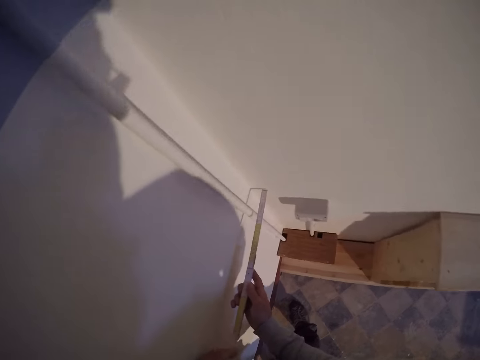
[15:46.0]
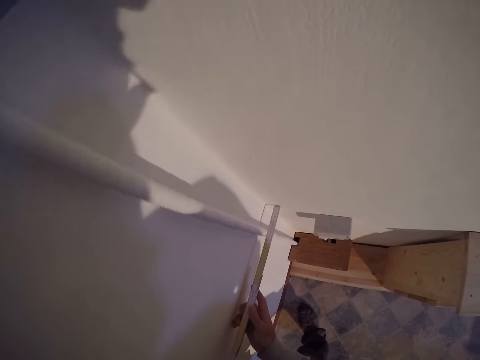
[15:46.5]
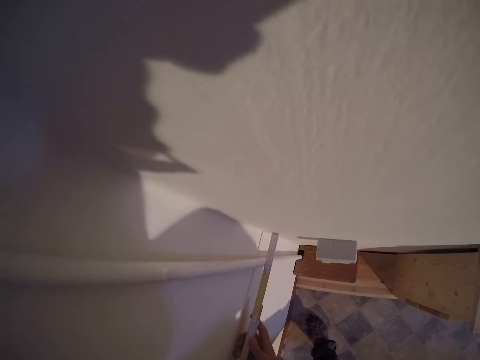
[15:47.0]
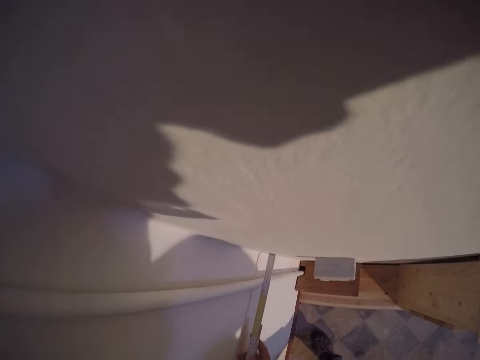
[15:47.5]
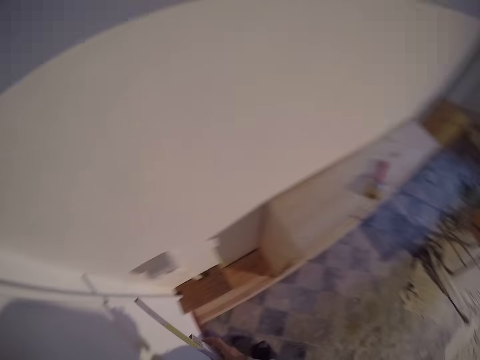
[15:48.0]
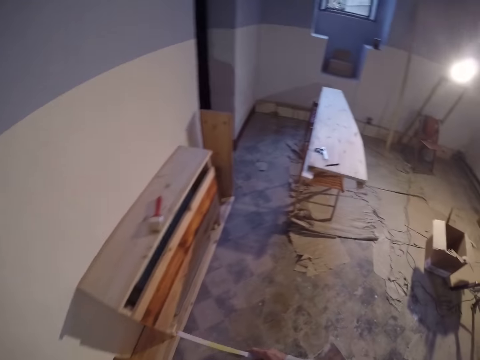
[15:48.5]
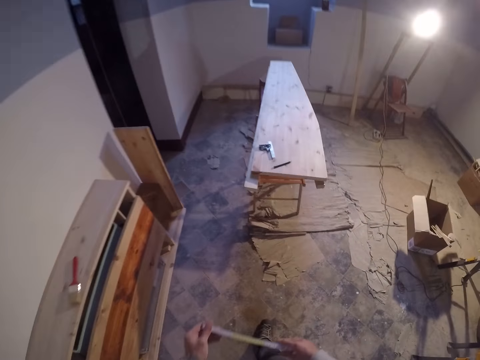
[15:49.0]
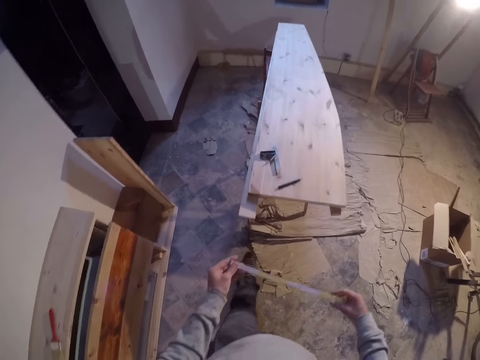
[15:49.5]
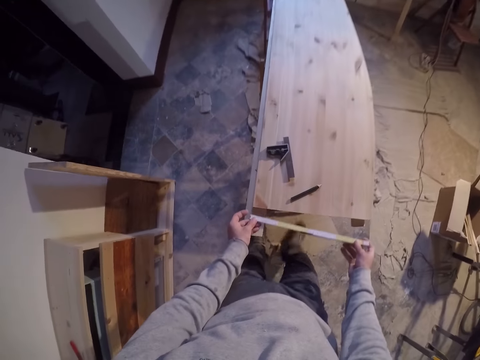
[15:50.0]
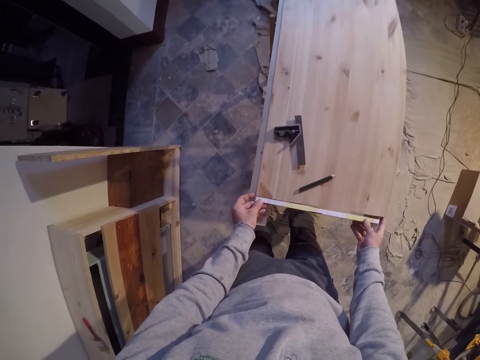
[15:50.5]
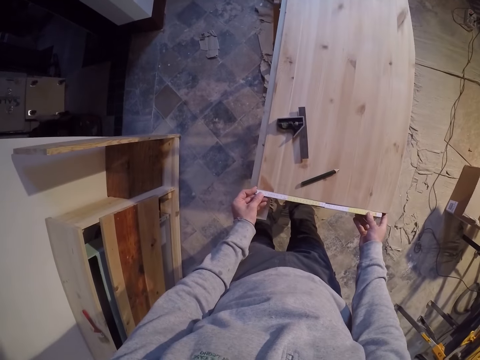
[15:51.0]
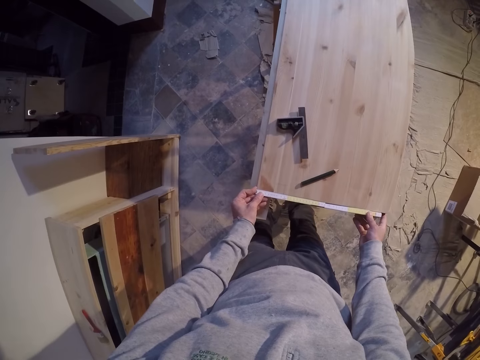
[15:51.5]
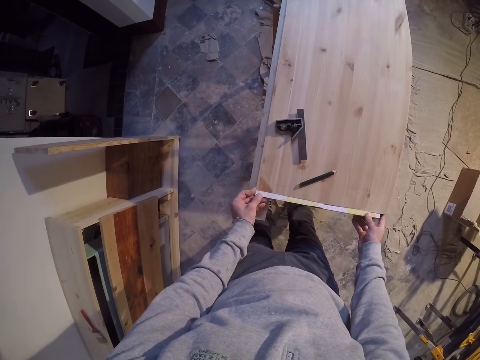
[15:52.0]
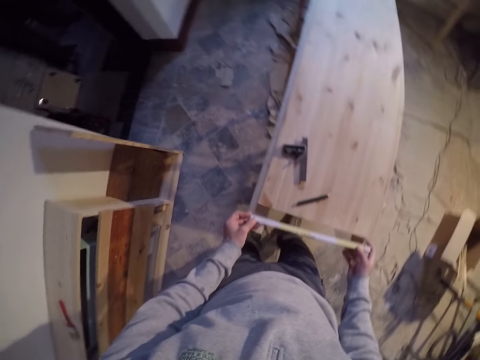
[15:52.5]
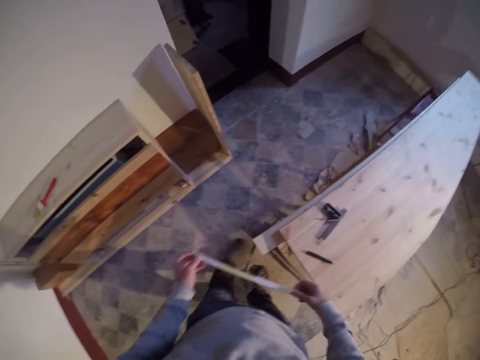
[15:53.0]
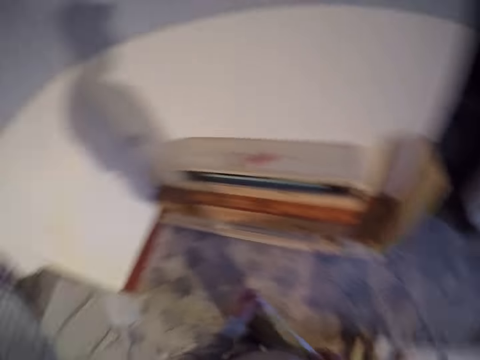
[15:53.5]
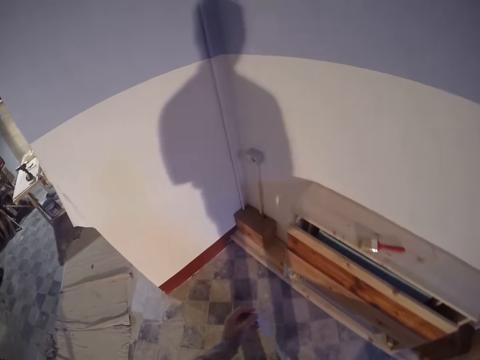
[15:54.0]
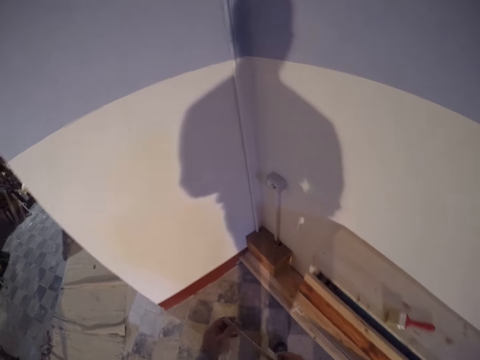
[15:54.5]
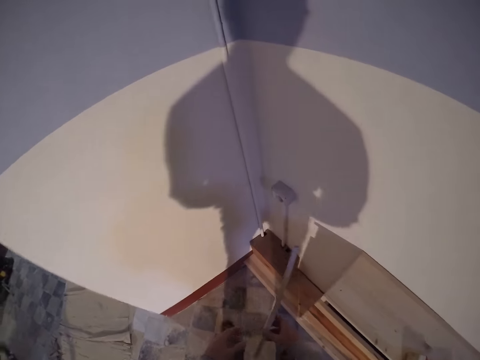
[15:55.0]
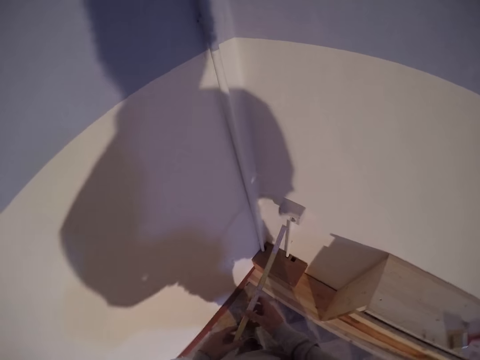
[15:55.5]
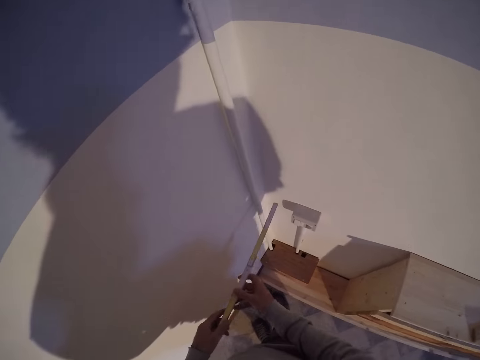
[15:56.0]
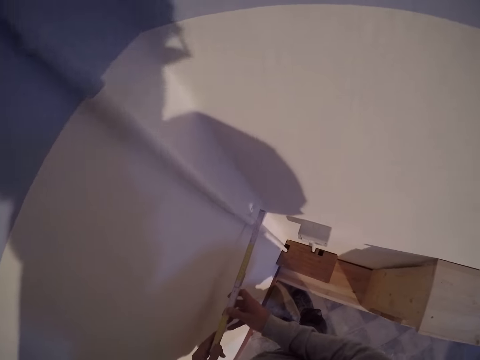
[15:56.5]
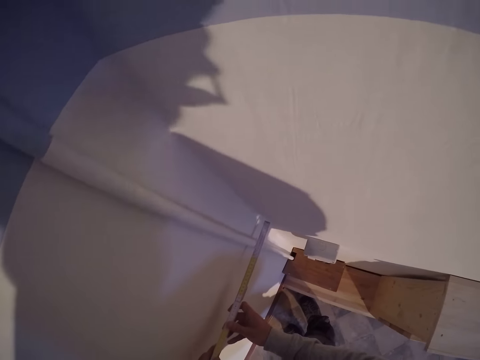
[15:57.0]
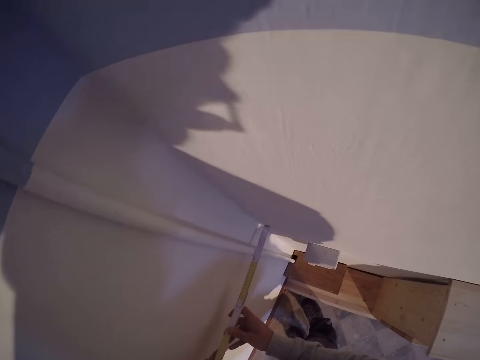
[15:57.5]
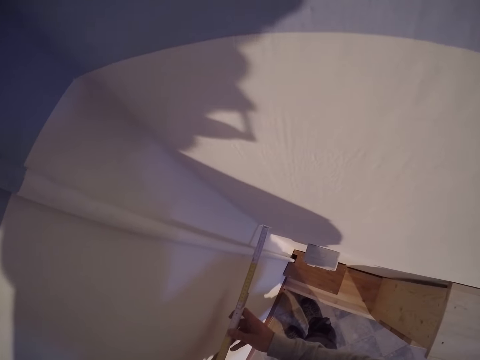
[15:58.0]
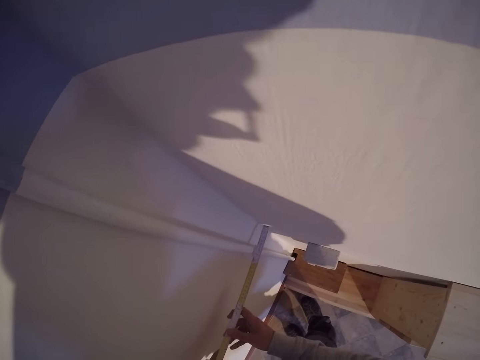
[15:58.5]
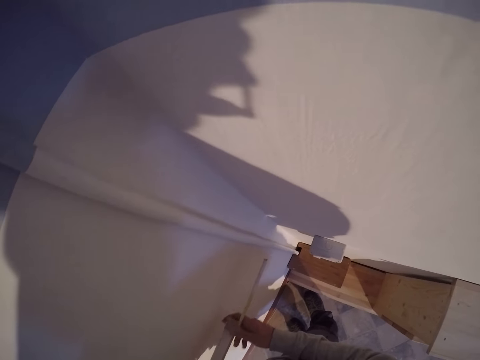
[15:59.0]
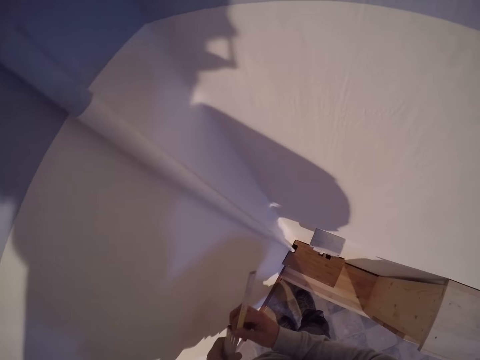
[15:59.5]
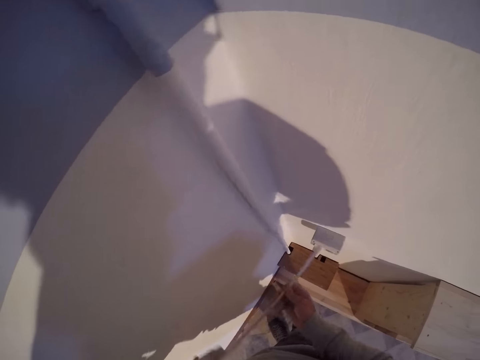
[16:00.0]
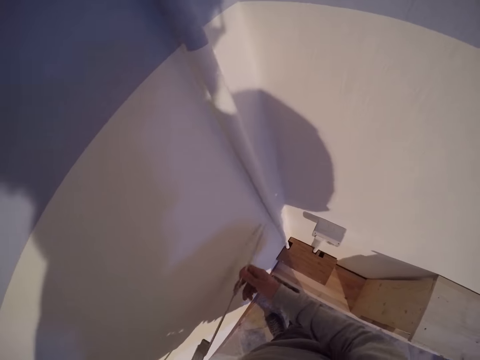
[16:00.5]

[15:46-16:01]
The camera wearer measures the pipe with the measuring tape in his hands. He measures the wall with a ruler. He walks towards the workshop table. He measures the width of the wood with the measuring tape. He measures the workshop table. He measures the wall with the measuring tape in his hands.

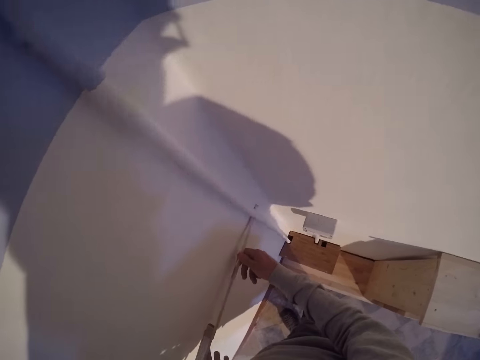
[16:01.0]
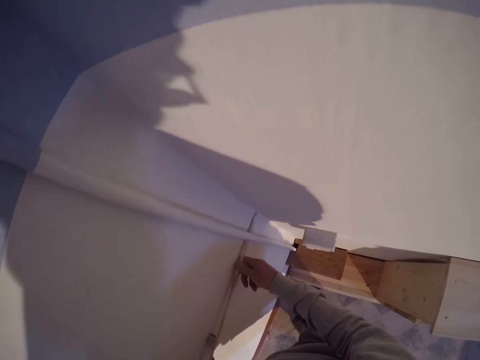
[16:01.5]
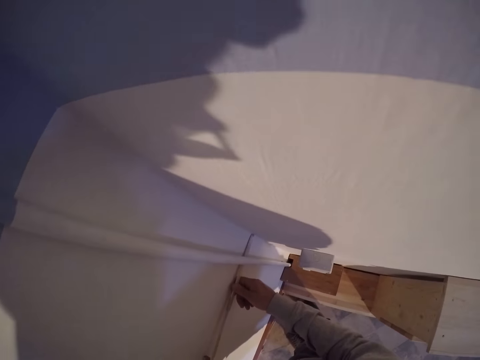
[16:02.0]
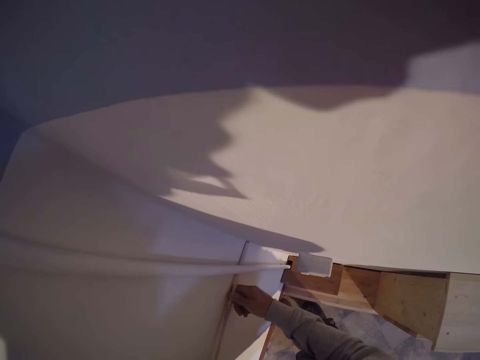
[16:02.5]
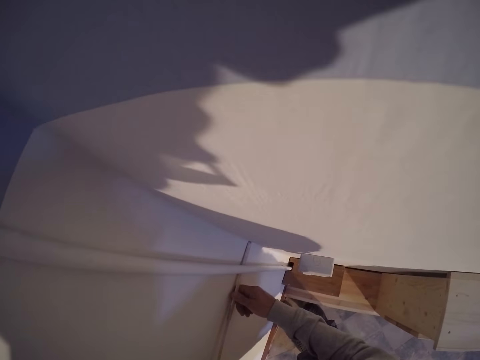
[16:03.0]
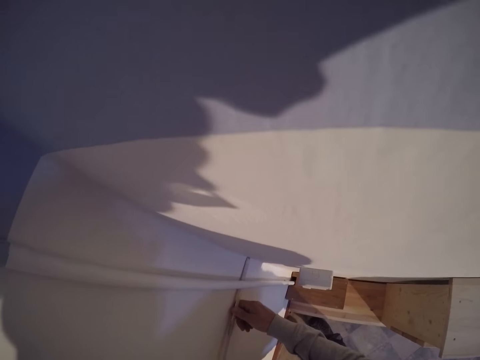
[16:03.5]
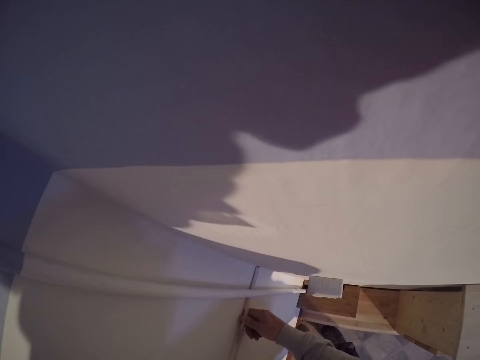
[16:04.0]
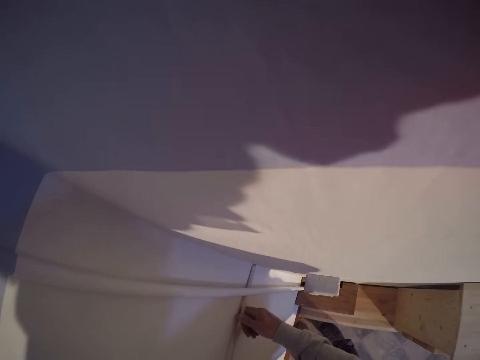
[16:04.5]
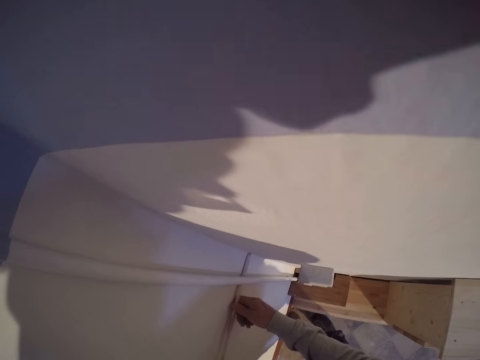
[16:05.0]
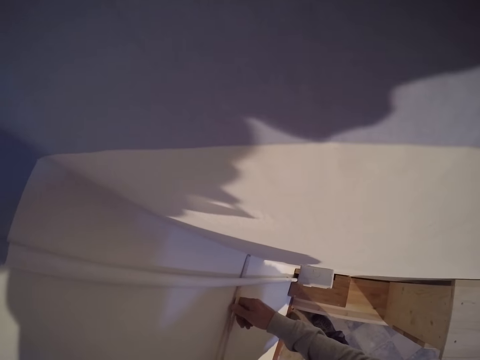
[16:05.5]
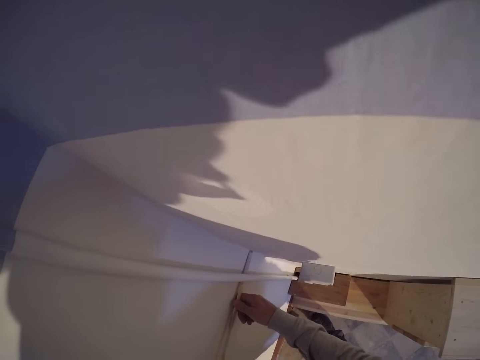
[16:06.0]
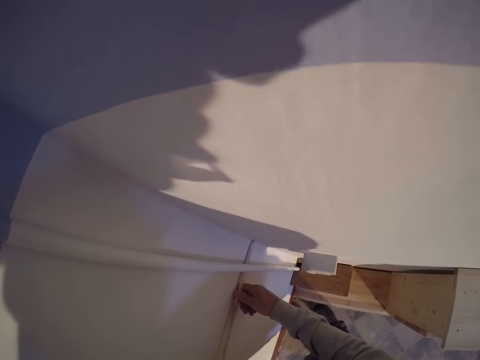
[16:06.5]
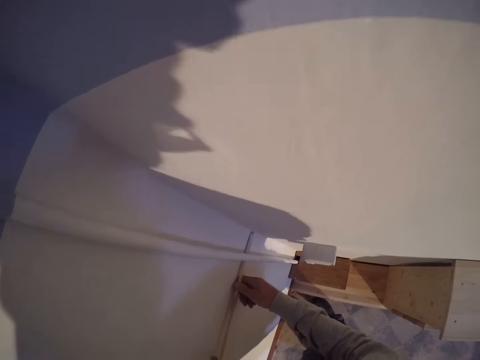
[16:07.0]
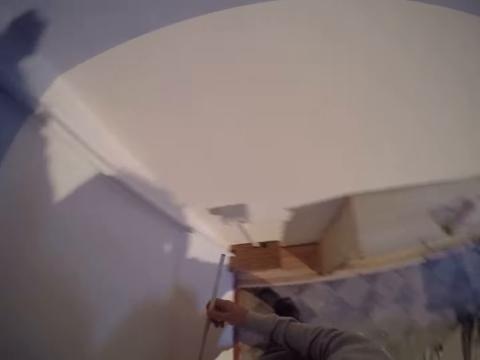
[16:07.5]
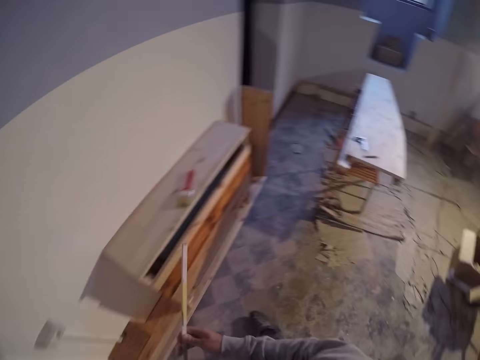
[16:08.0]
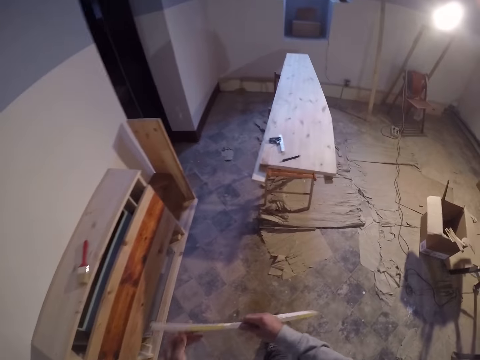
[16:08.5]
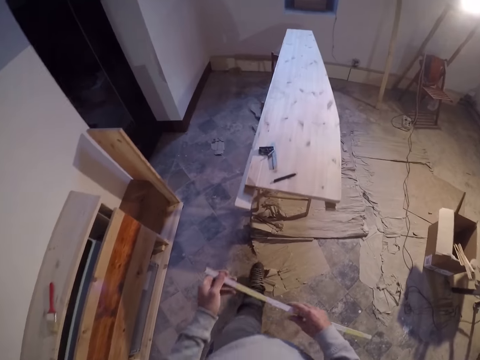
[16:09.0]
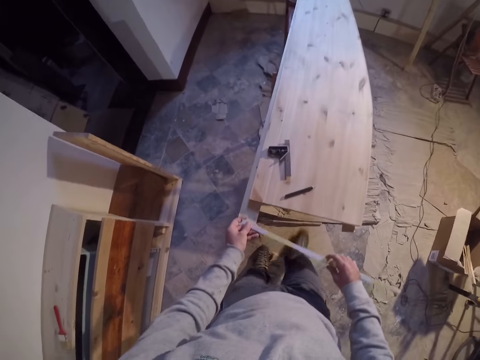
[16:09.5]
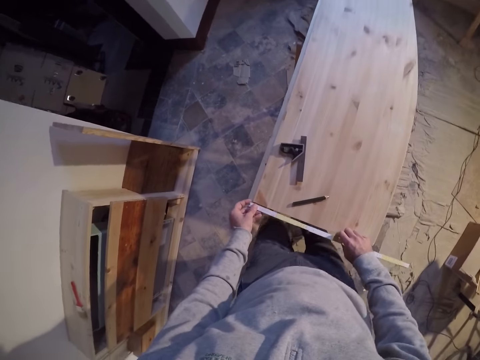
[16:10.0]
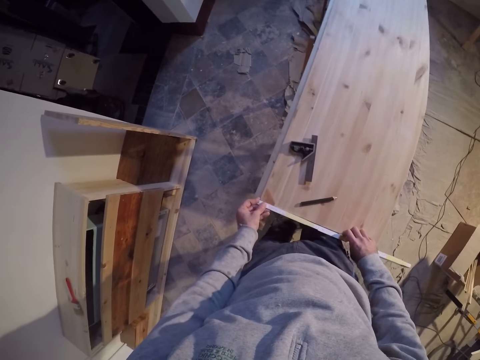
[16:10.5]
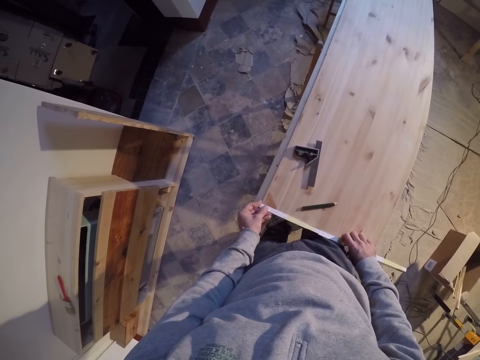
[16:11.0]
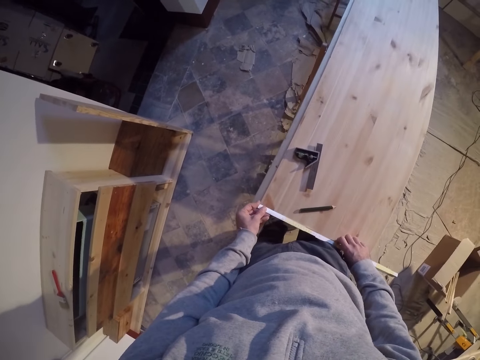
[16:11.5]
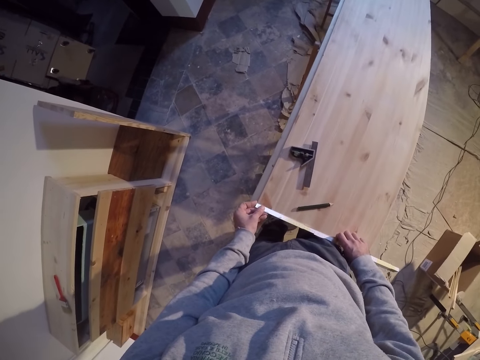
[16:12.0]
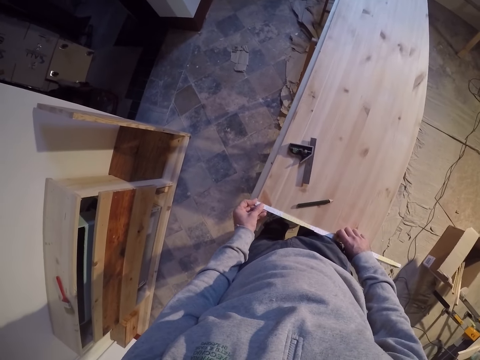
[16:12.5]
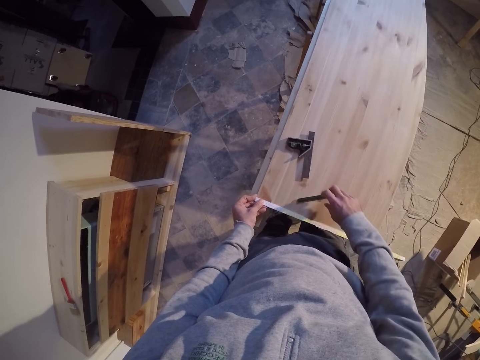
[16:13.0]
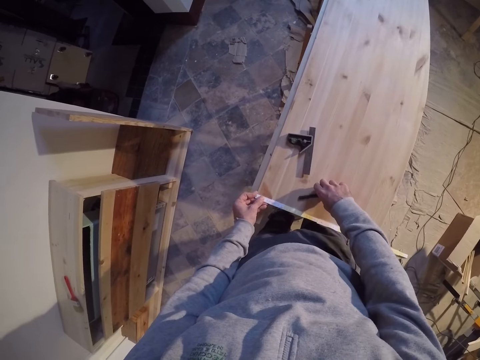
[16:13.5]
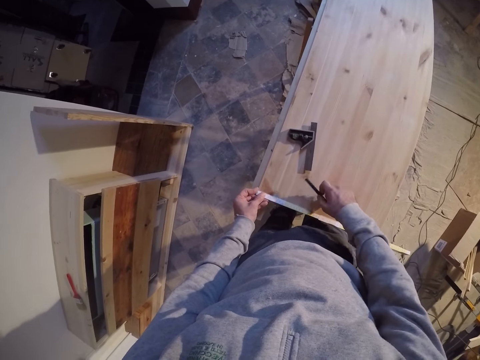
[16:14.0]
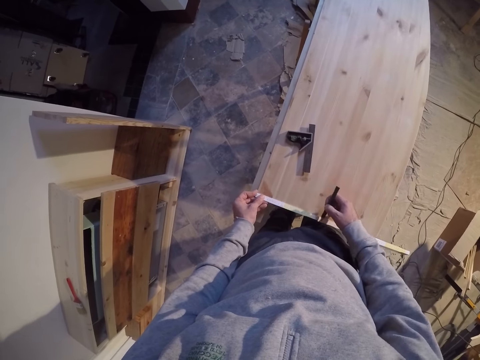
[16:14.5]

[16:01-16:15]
The camera wearer walks towards the workshop table. He measures the width of the wood with the measuring tape. He measures the workshop table. He picks up the pencil from the wood with his right hand. He marks the workshop table with a pen.
